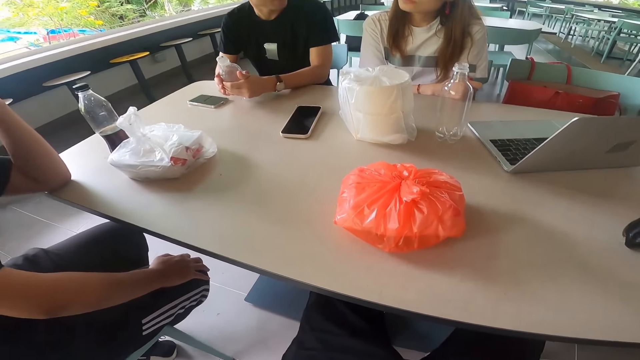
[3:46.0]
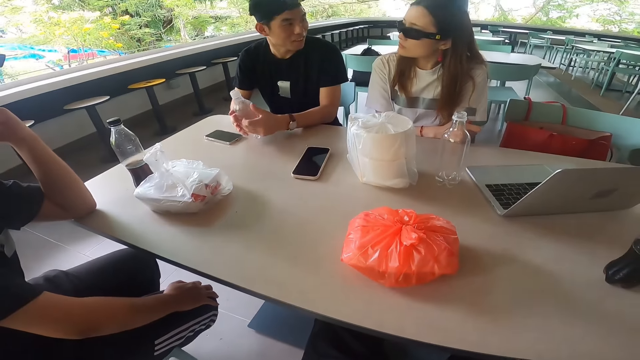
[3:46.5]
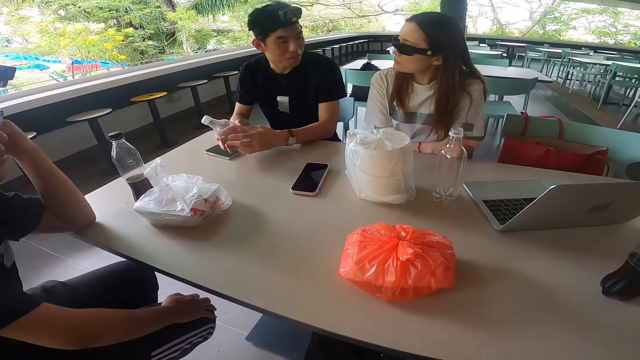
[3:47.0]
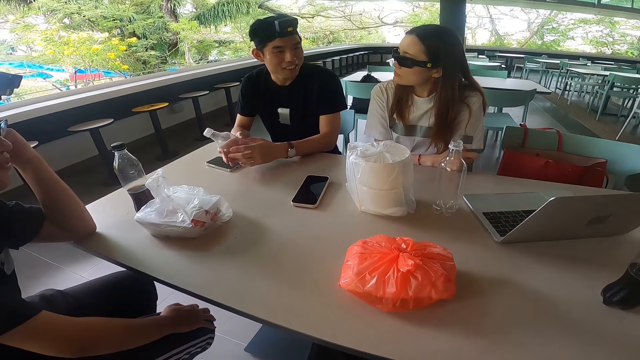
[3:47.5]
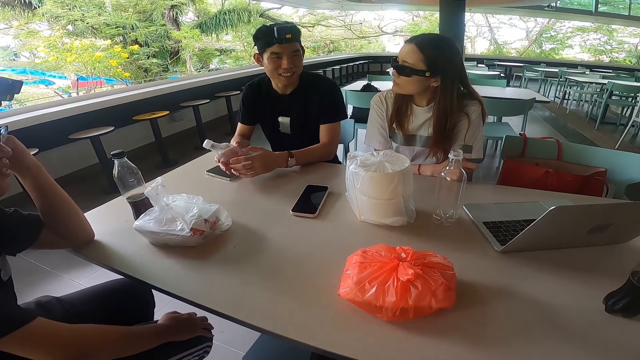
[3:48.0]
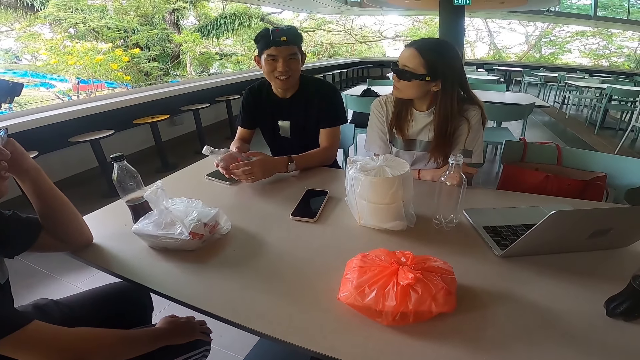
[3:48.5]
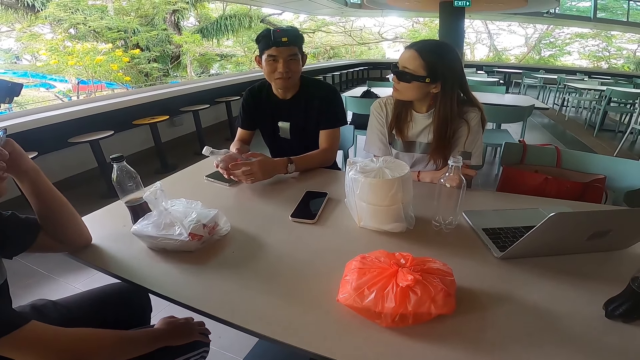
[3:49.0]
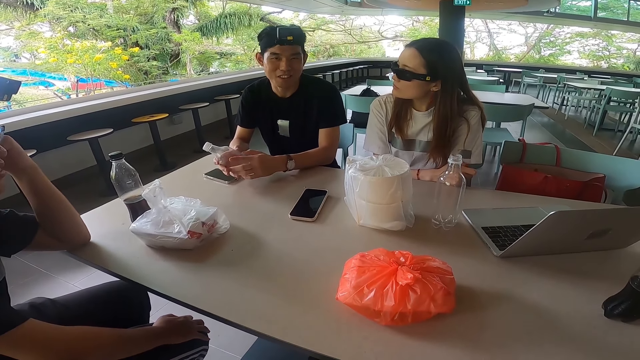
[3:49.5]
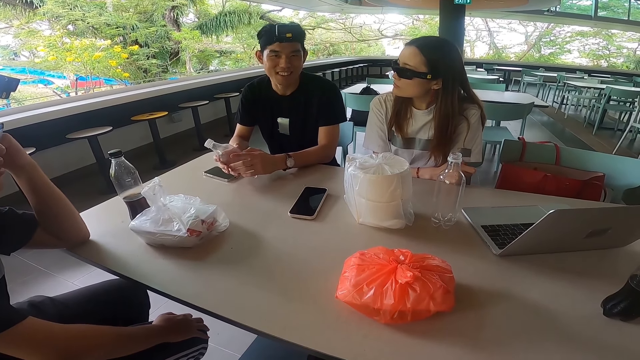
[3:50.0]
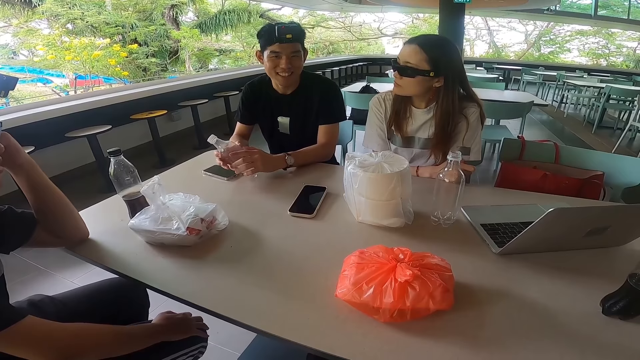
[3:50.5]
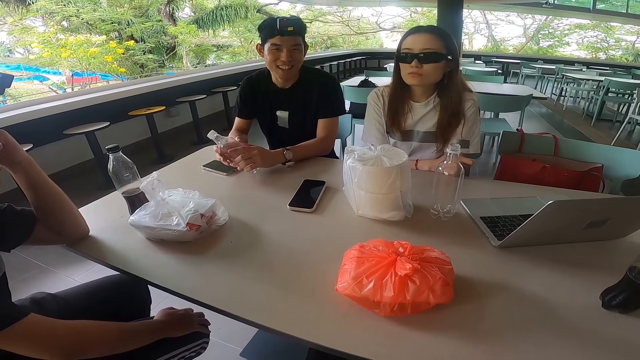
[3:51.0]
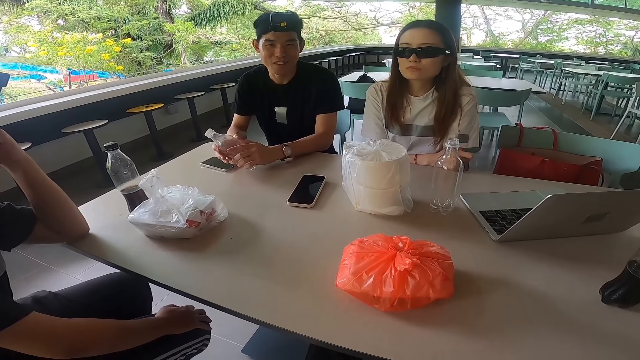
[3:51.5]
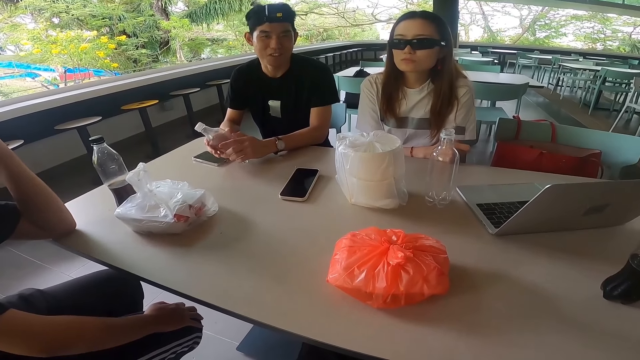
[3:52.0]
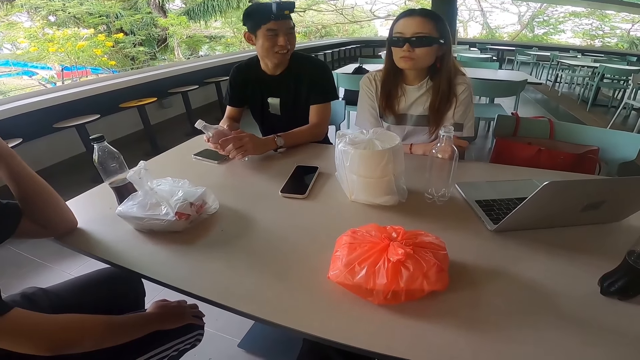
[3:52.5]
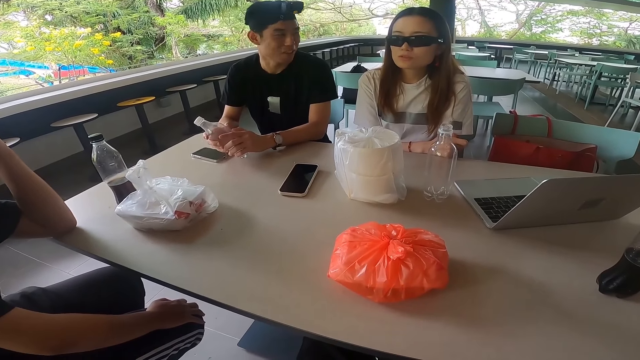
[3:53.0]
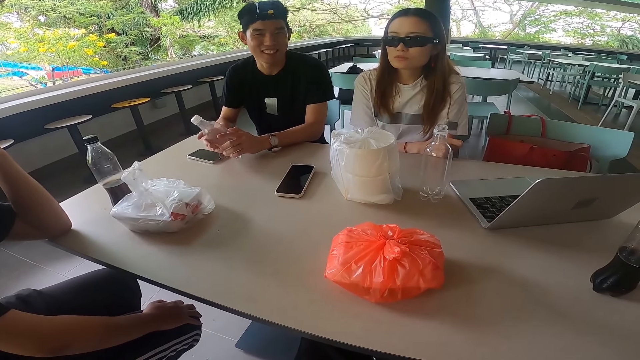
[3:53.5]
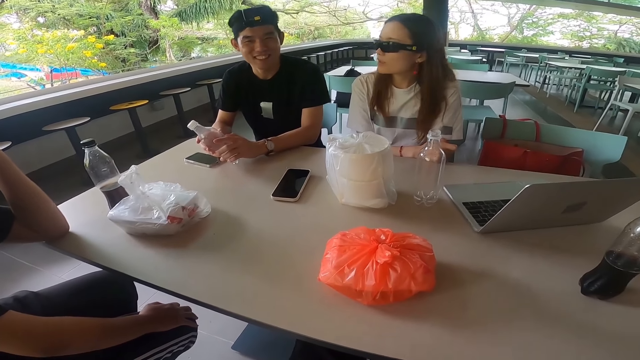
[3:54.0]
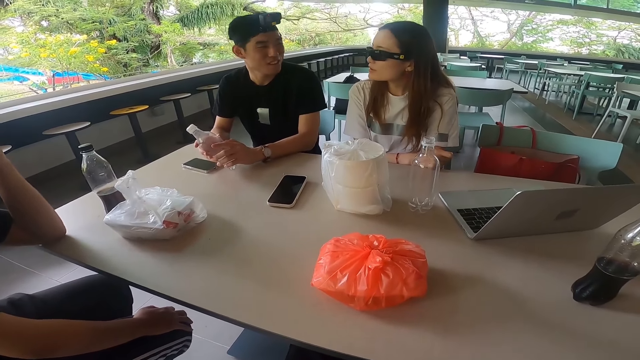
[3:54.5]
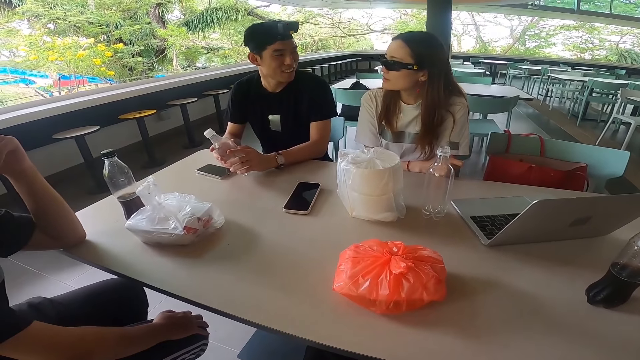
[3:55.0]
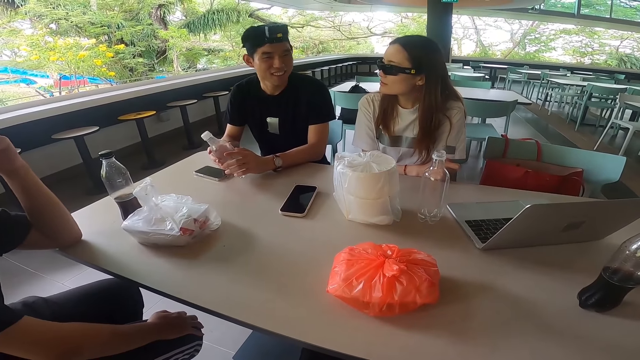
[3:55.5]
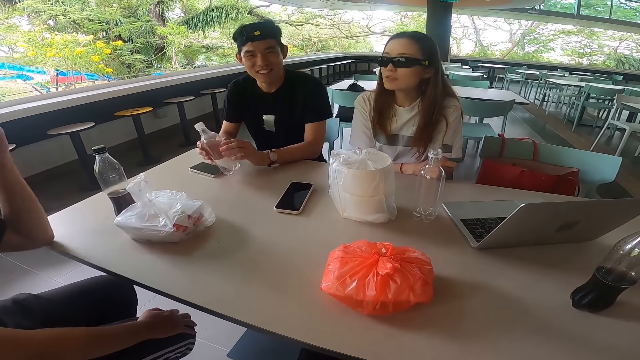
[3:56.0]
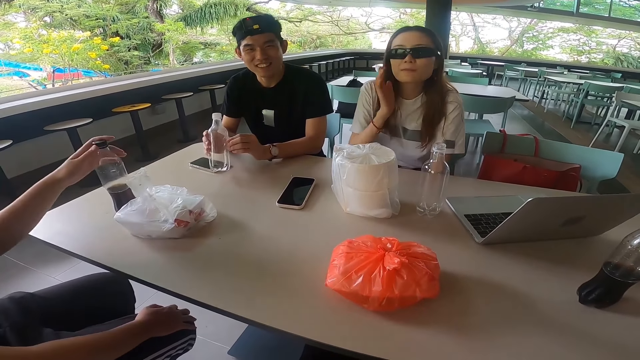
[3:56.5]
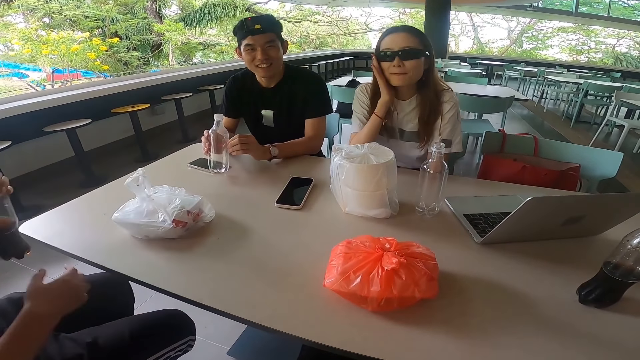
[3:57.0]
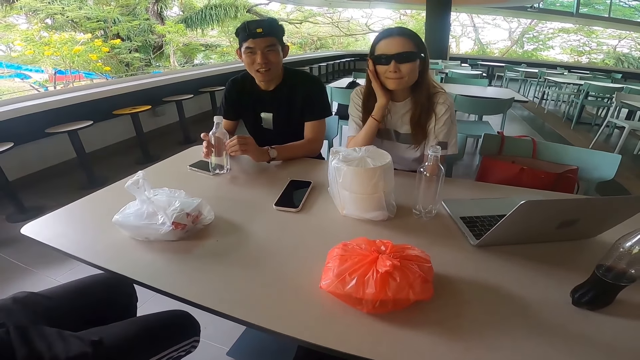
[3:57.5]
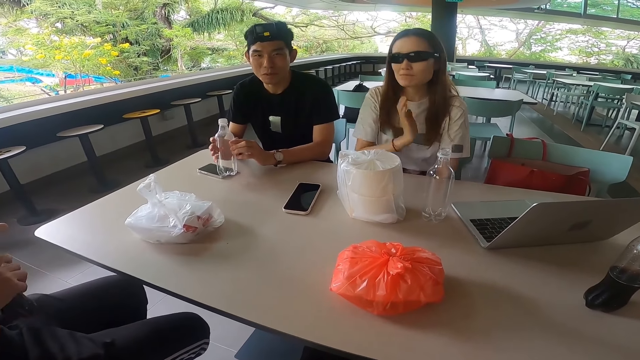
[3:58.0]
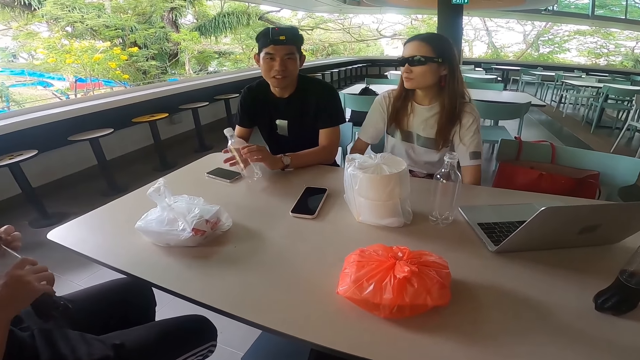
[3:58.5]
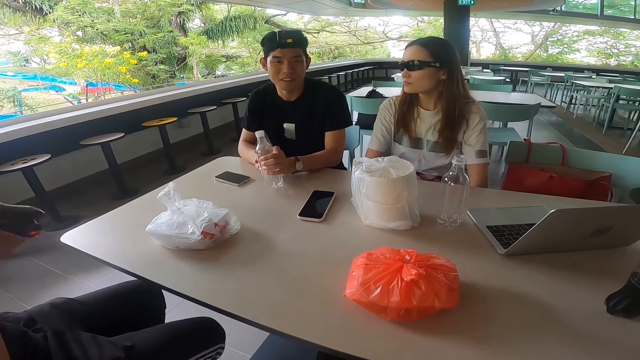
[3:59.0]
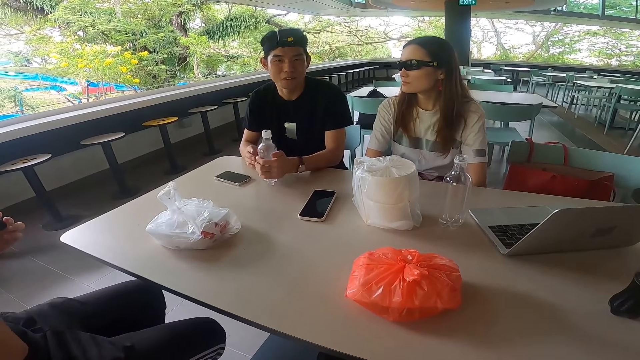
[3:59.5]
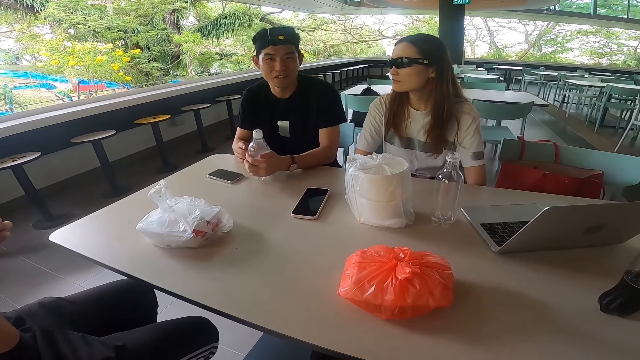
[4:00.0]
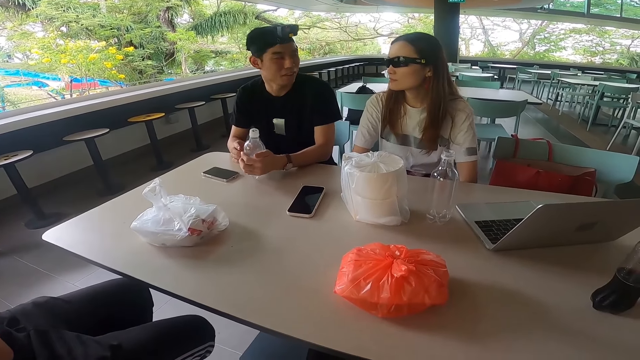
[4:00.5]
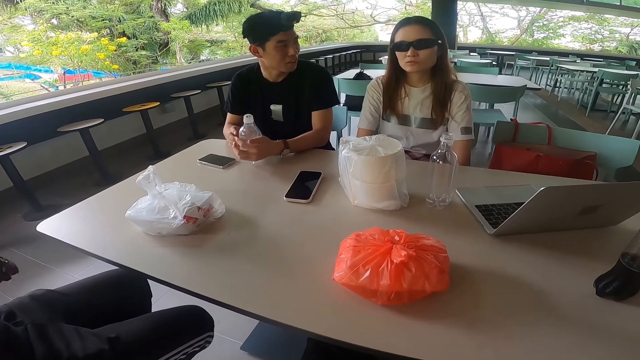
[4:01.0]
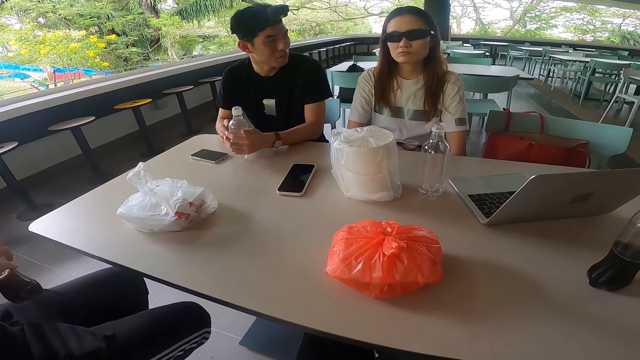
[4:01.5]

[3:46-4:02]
The camera wearer stares at a lady. They stare at the table.

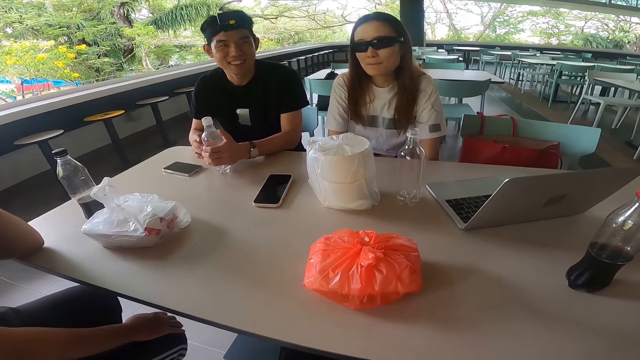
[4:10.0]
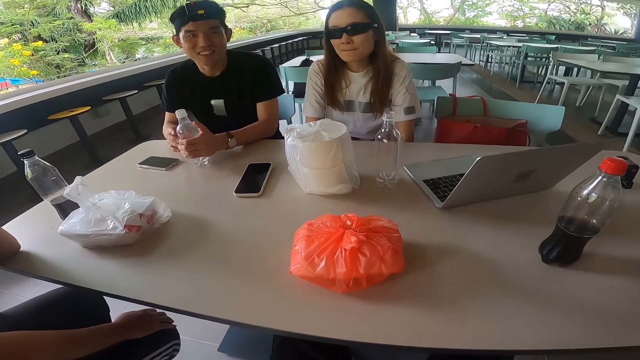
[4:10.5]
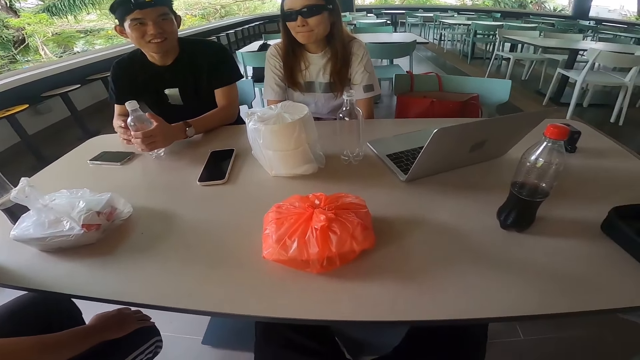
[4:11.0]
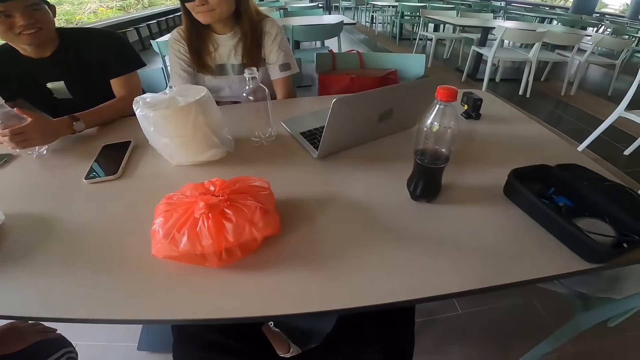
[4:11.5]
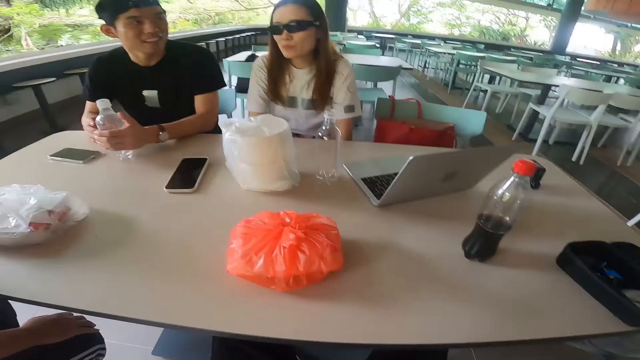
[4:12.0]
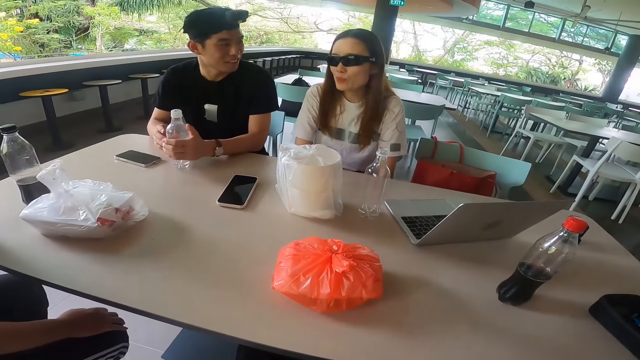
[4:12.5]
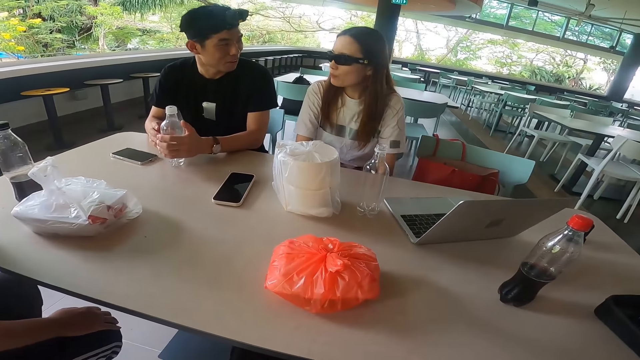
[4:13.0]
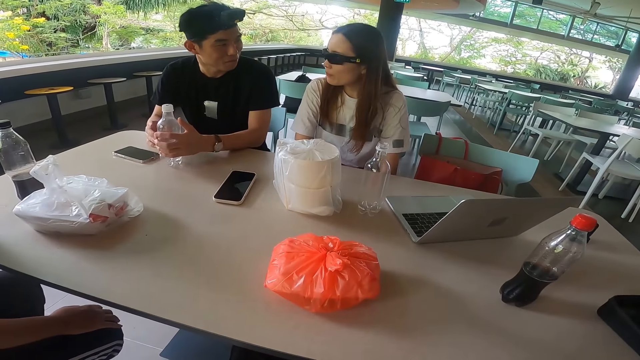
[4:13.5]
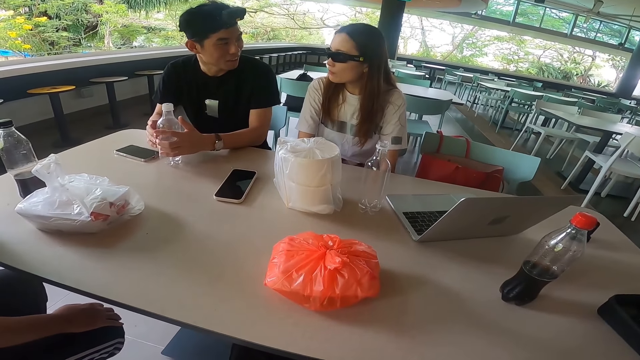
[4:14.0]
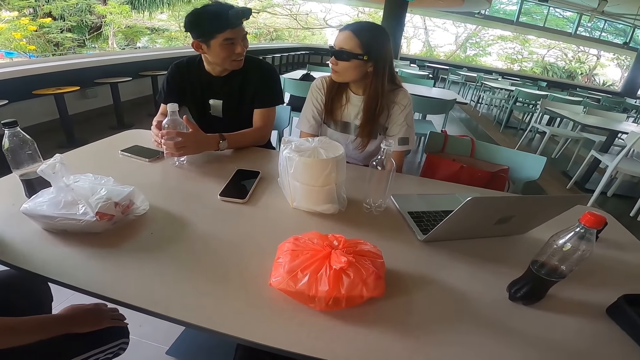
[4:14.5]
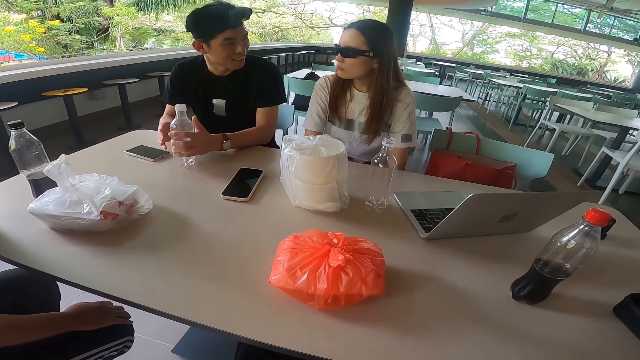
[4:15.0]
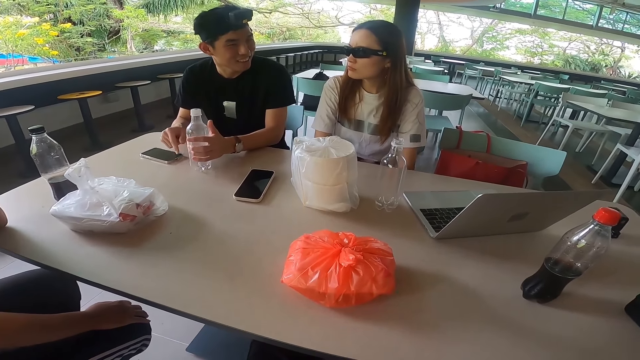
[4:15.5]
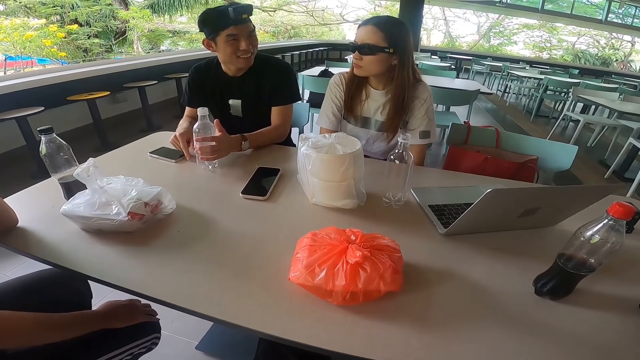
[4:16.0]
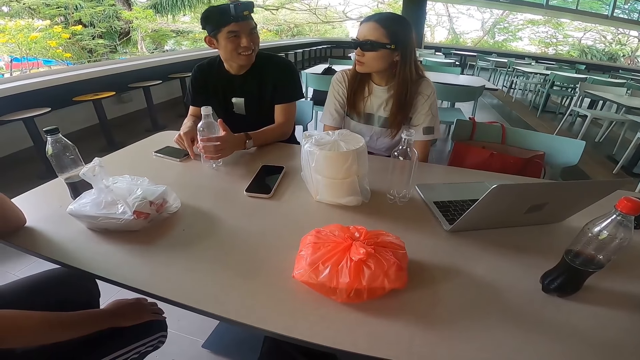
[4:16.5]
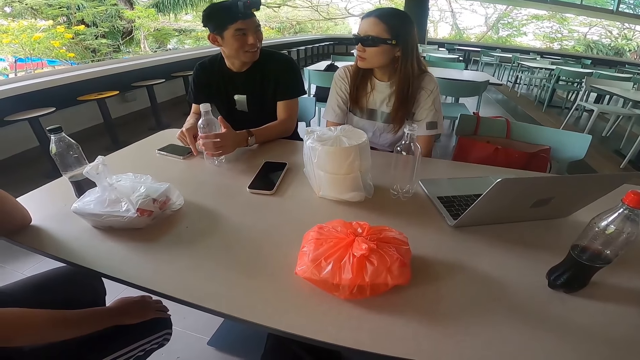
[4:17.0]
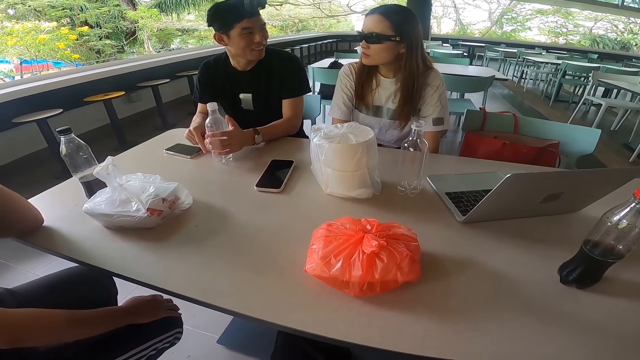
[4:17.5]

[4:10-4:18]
The camera wearer stares at the table. They stare at a lady.
